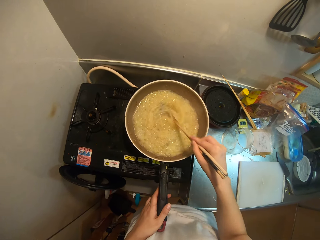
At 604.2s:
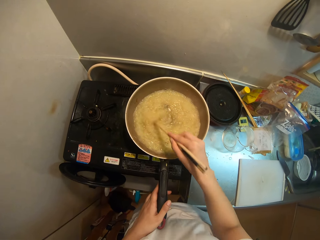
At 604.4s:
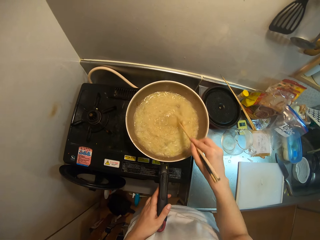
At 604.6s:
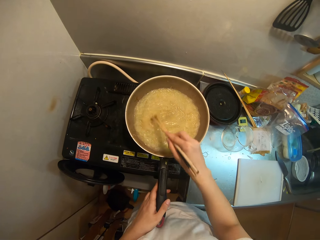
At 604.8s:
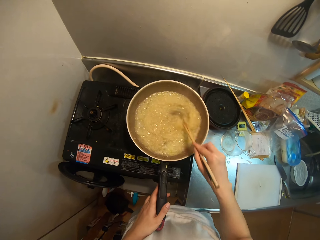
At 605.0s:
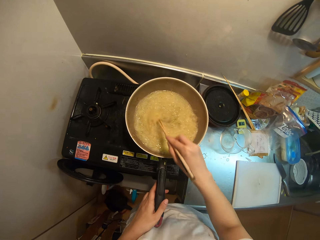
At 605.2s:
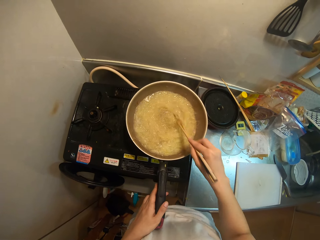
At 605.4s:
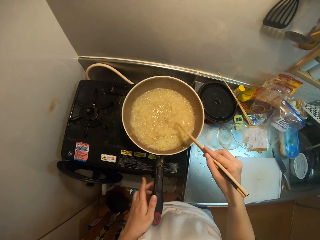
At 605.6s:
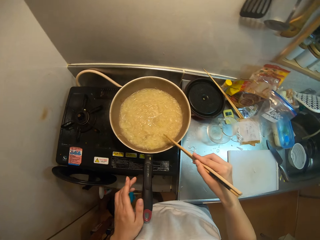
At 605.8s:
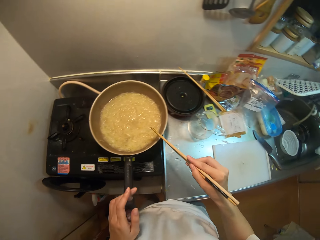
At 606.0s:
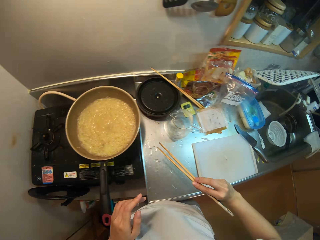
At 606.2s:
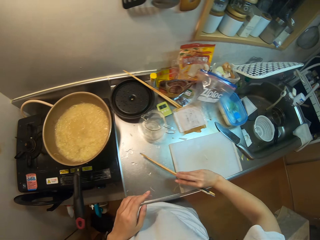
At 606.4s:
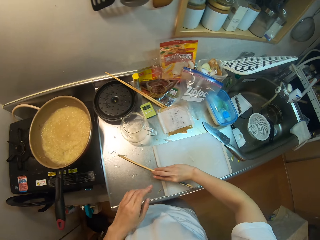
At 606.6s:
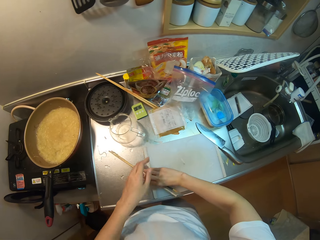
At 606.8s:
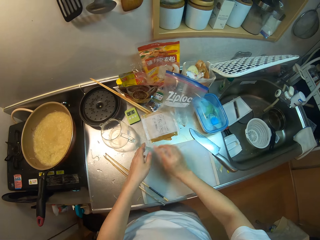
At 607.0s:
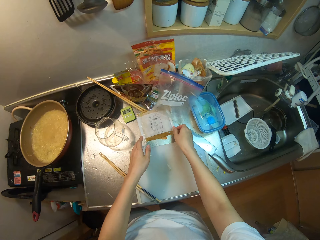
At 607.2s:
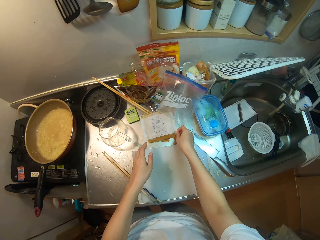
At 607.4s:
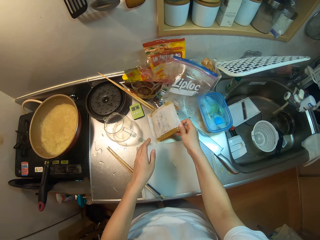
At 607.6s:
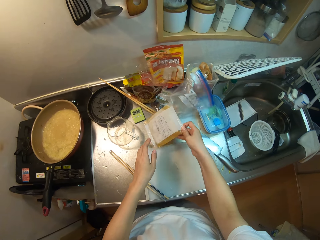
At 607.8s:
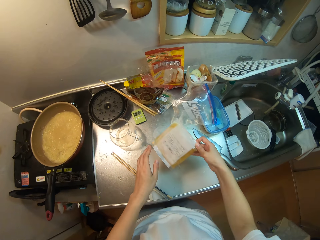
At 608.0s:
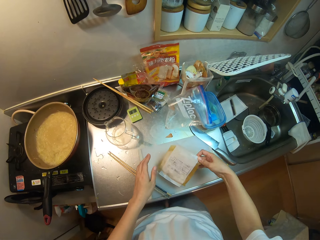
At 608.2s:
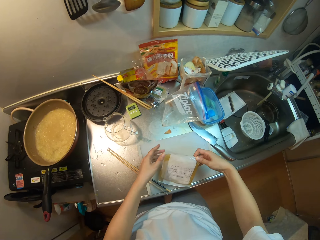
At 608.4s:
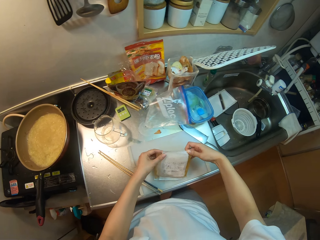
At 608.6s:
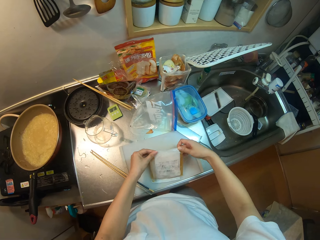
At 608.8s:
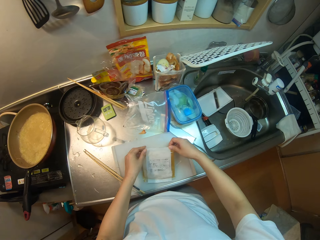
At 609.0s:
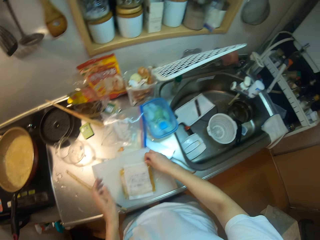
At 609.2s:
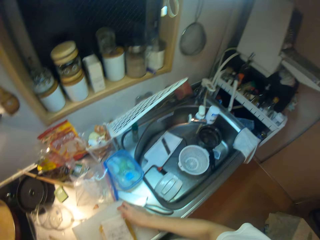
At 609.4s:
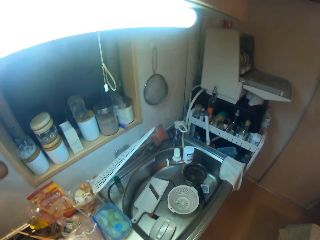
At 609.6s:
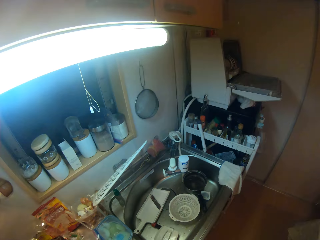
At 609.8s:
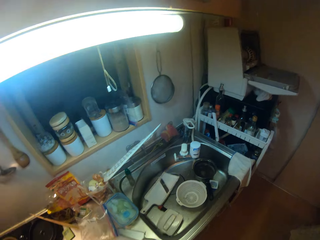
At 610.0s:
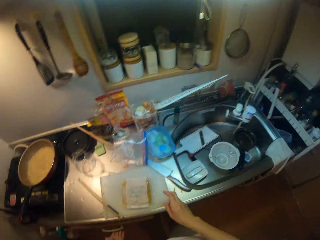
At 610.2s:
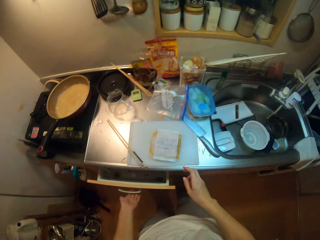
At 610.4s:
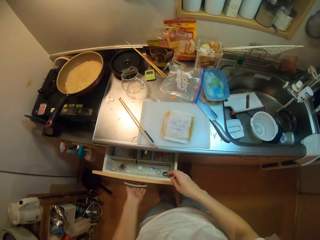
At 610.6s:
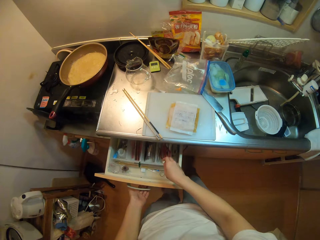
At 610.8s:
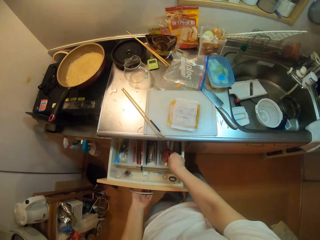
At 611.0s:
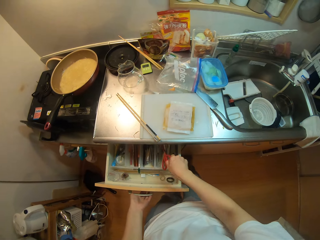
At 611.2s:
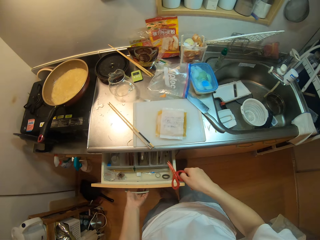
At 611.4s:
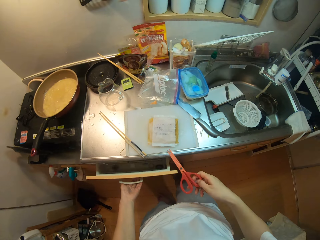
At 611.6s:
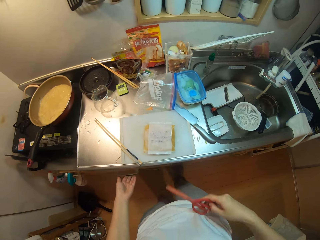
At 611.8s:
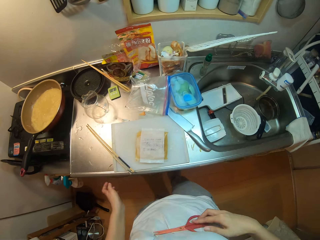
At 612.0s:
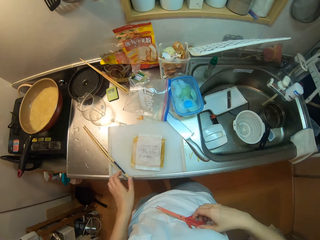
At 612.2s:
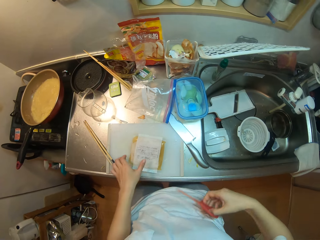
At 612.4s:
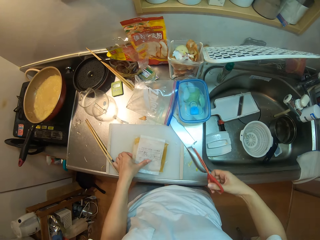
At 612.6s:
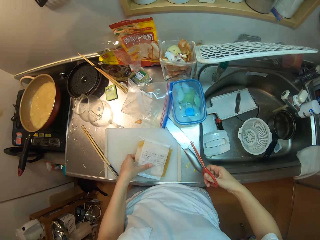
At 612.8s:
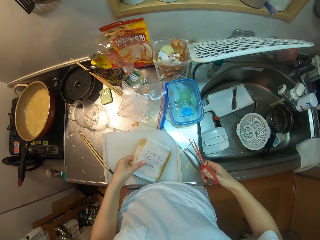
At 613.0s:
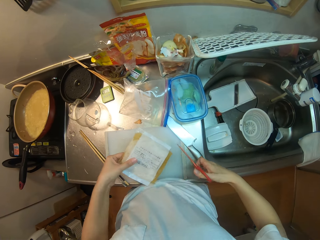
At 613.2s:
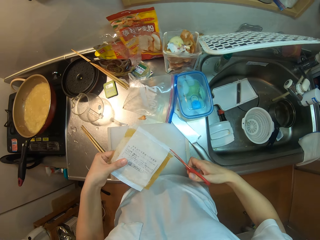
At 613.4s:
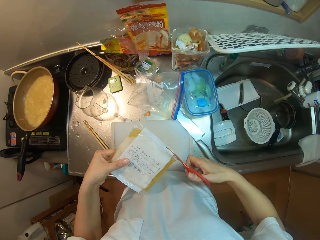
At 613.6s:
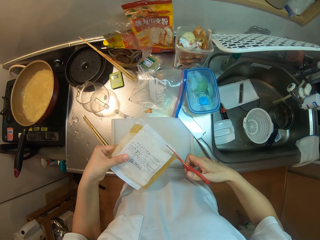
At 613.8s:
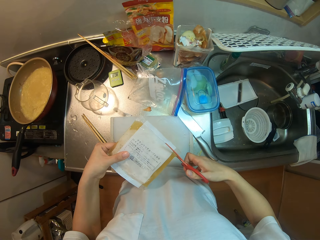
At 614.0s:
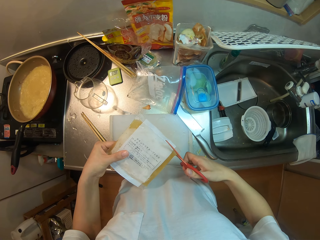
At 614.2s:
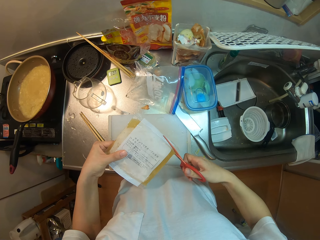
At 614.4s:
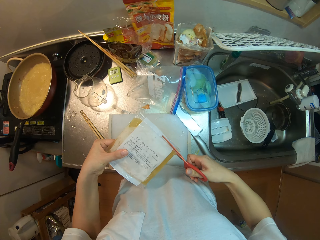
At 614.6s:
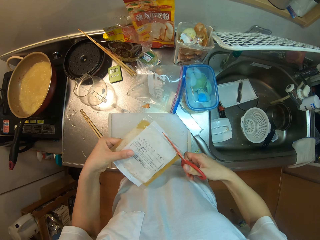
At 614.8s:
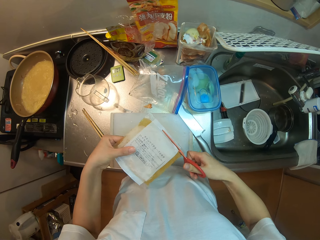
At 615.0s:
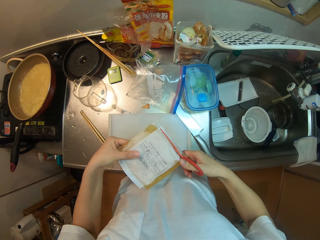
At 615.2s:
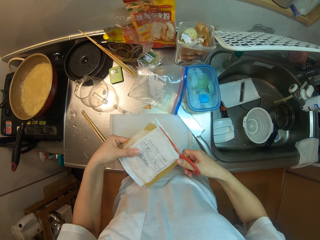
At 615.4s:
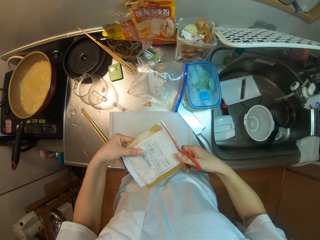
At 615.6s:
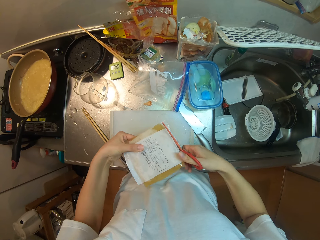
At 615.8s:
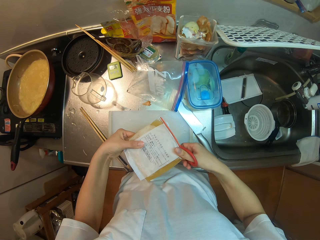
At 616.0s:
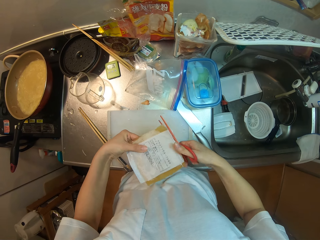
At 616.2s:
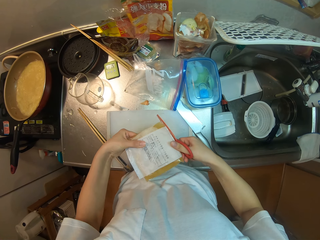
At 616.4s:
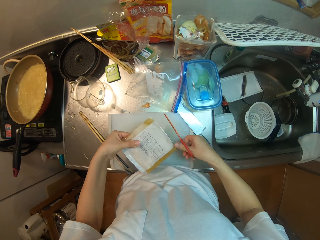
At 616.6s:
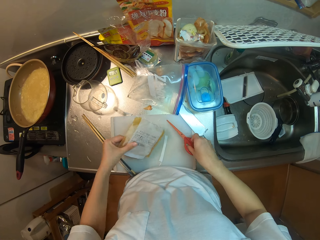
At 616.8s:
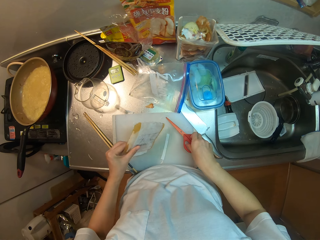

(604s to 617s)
The camera wearer places the chopsticks on the chopping board. She picks up a plastic bag on the sink. She places the butter on the chopping board. She opens a drawer under the table with her left hand. She picks up a pair of scissors from the drawer. She closes the drawer with her left hand. She picks up the butter on the chopping board with her left hand. She cuts the butter with the scissors.

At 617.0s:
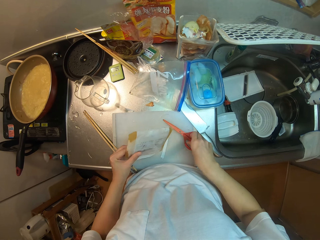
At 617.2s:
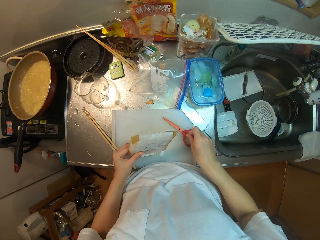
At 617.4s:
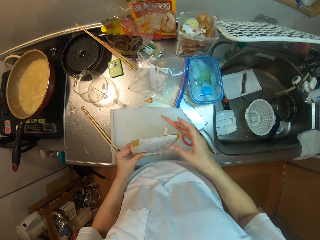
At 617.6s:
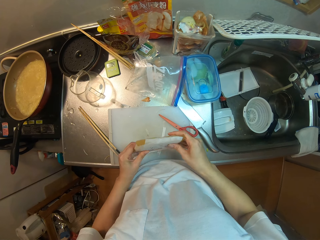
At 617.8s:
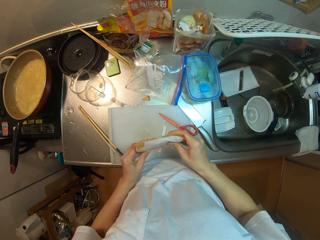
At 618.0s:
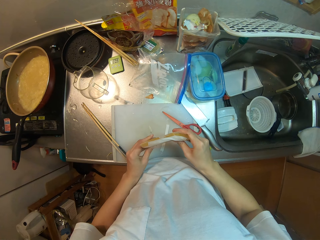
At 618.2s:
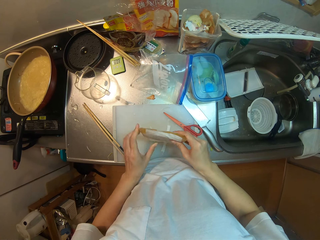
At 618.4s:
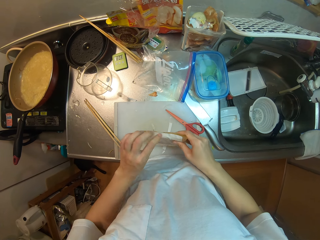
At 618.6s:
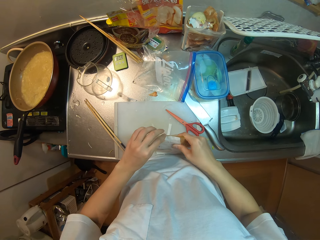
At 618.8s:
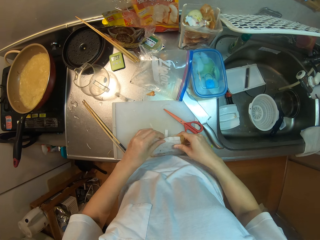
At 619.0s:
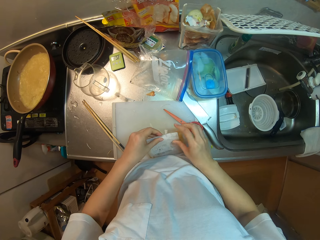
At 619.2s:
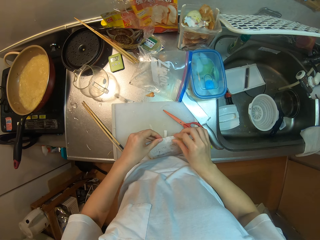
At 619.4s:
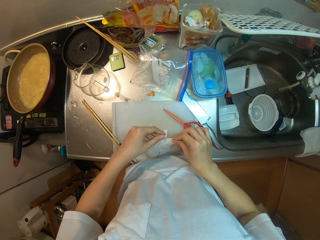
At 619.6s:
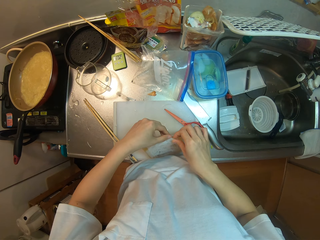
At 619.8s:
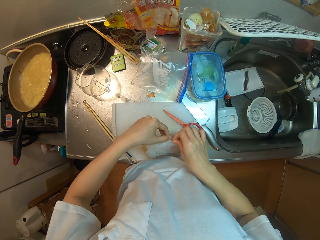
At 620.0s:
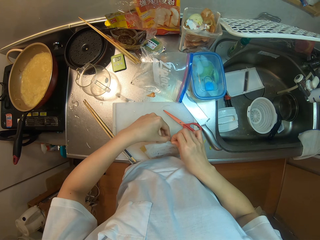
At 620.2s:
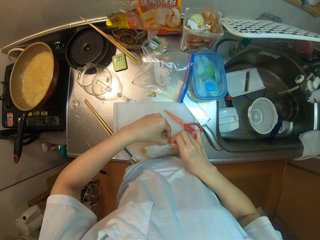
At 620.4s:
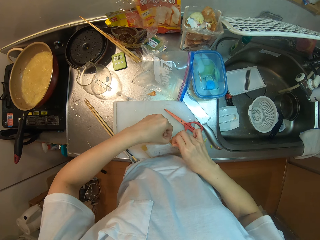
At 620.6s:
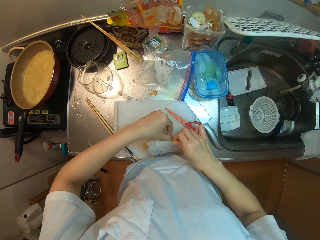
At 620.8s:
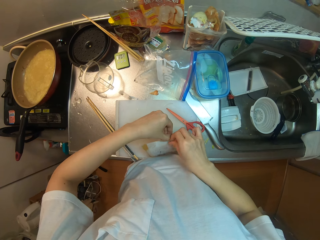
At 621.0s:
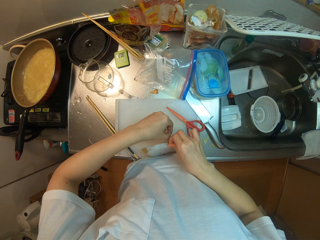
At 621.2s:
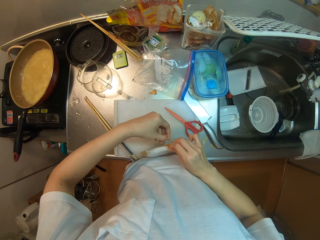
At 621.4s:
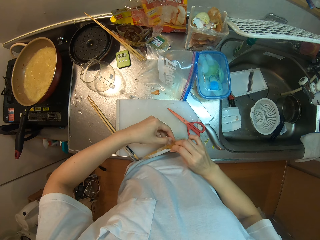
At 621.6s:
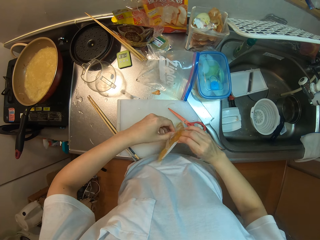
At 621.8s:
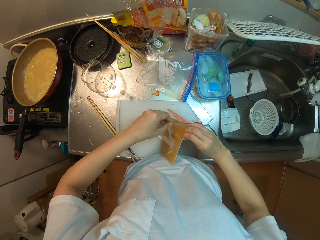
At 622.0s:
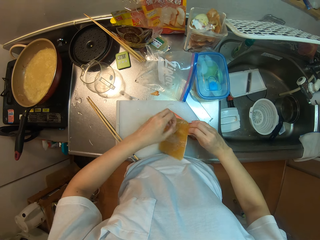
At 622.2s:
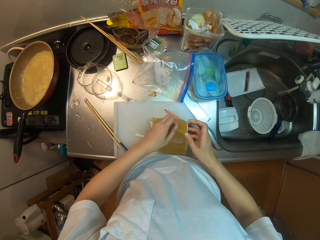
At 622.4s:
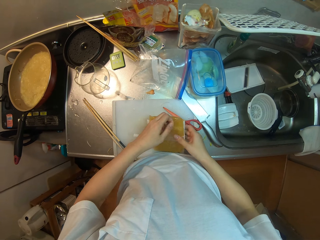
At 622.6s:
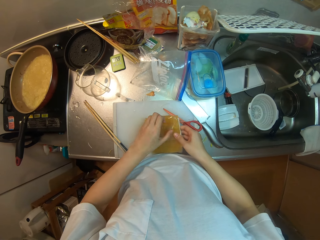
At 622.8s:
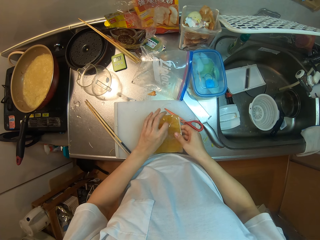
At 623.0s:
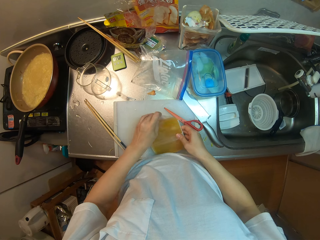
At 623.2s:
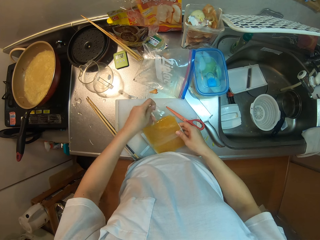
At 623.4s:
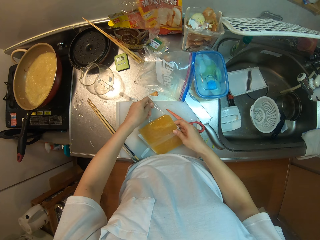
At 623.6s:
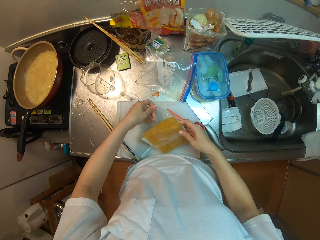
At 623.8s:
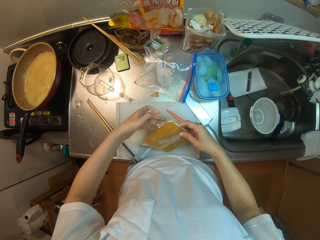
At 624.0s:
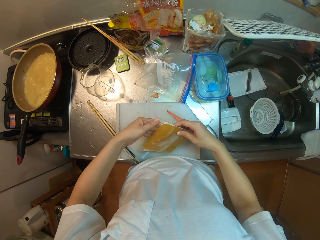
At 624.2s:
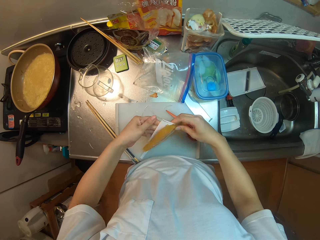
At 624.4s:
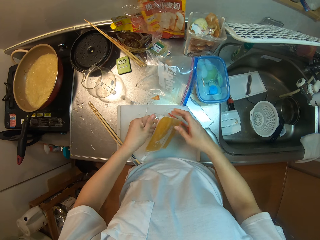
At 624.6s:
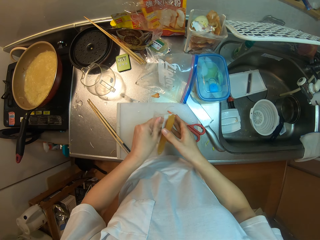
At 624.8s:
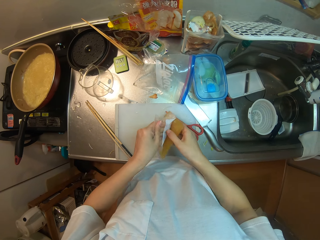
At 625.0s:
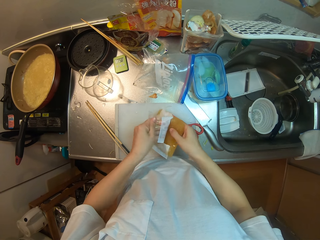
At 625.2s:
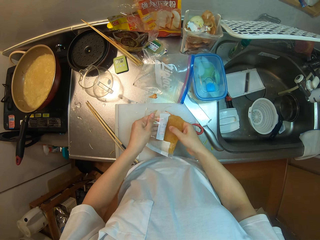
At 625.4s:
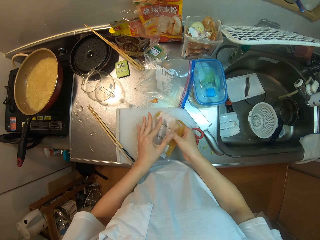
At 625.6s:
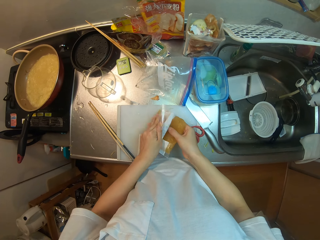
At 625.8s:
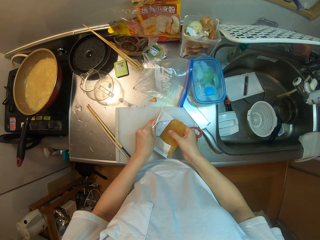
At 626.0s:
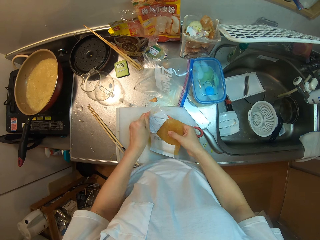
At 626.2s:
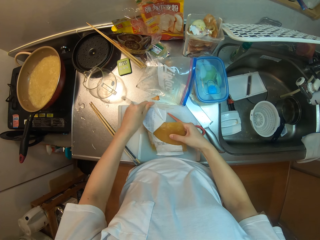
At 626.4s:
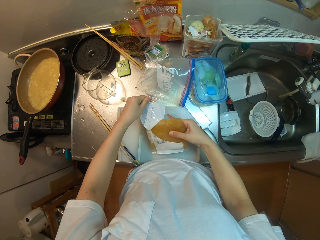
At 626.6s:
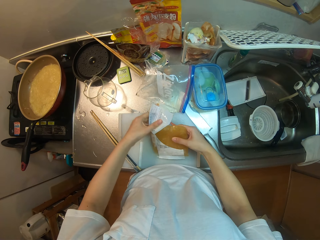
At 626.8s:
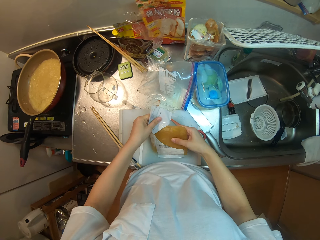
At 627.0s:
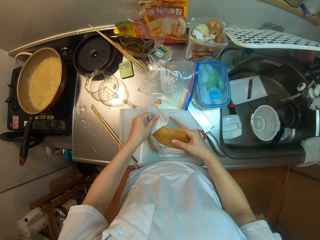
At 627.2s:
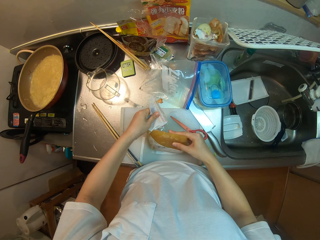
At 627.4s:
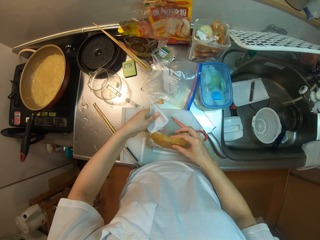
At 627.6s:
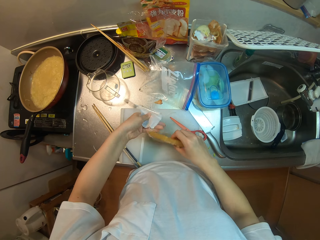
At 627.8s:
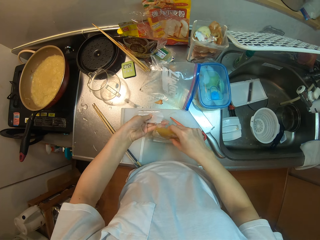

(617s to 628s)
The camera wearer places the scissors on the chopping board. She holds the plastic bag with both hands. She opens the butter with her hands. She tears the plastic bag with her hands.
